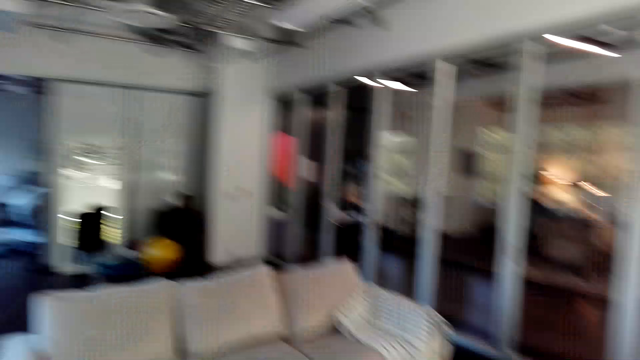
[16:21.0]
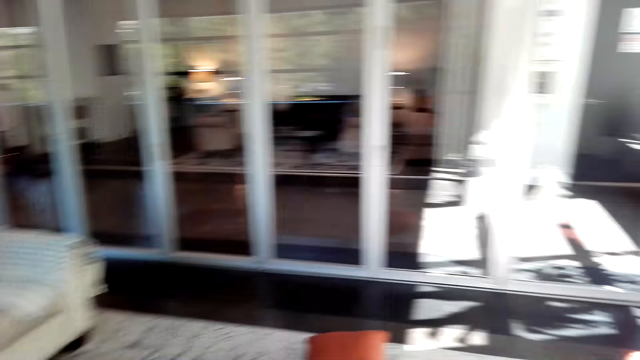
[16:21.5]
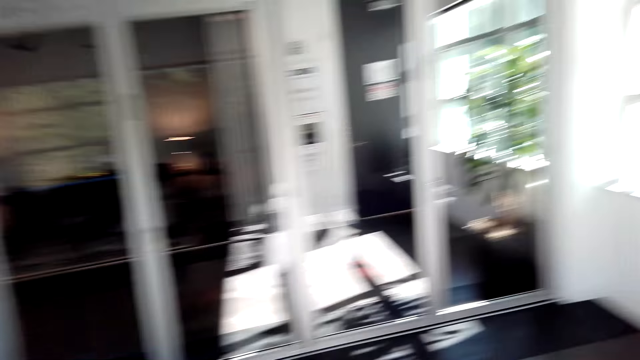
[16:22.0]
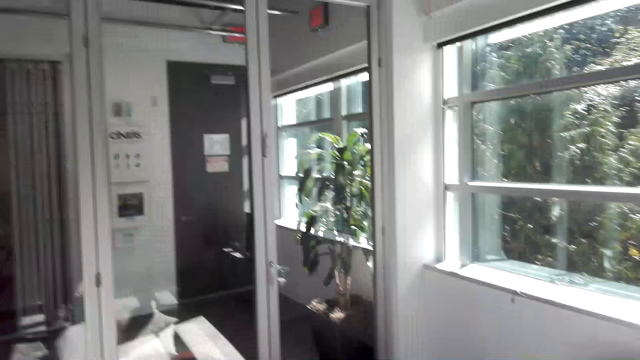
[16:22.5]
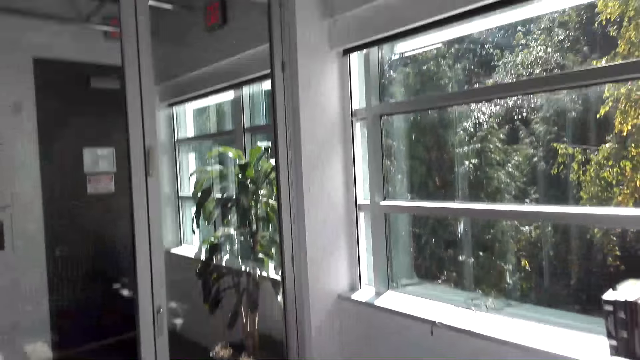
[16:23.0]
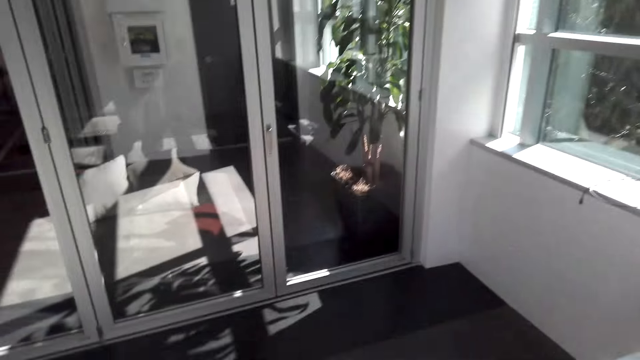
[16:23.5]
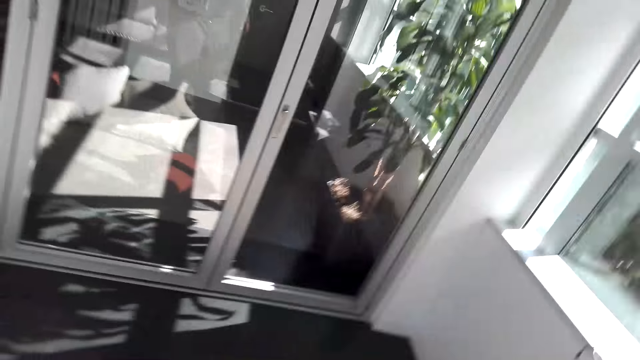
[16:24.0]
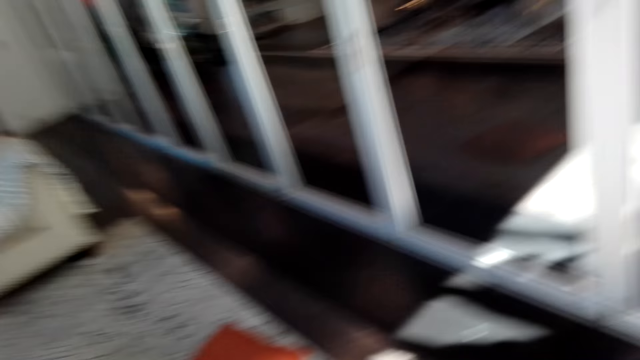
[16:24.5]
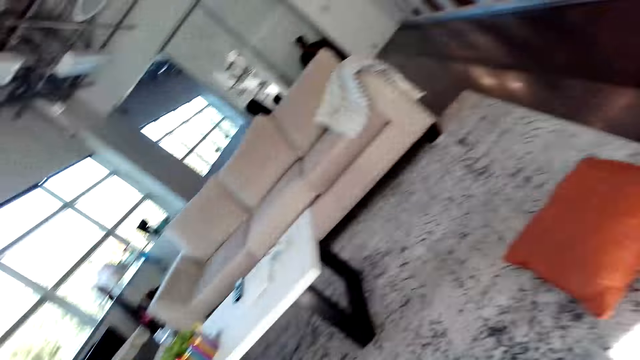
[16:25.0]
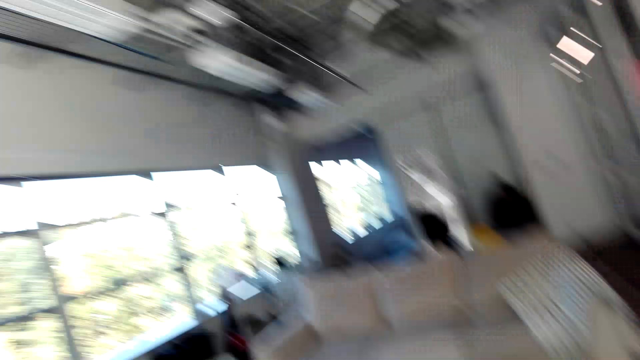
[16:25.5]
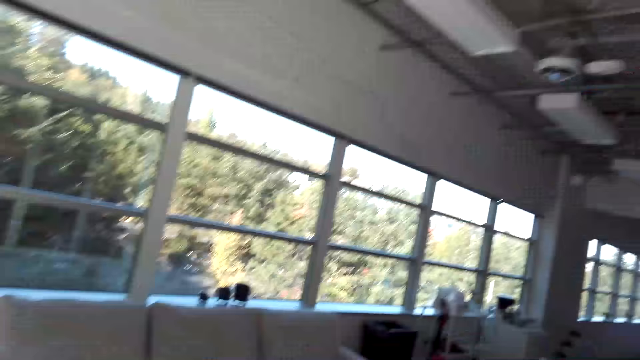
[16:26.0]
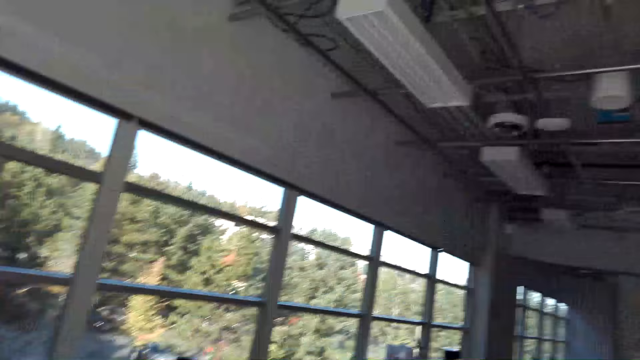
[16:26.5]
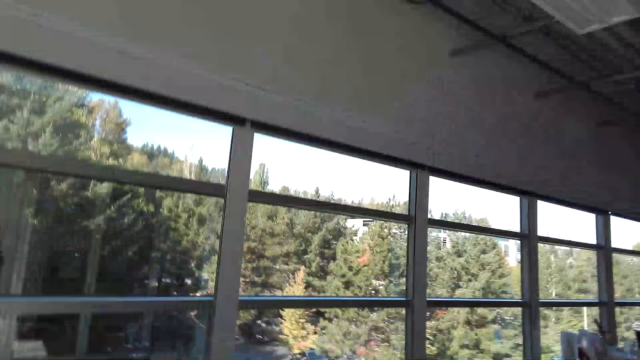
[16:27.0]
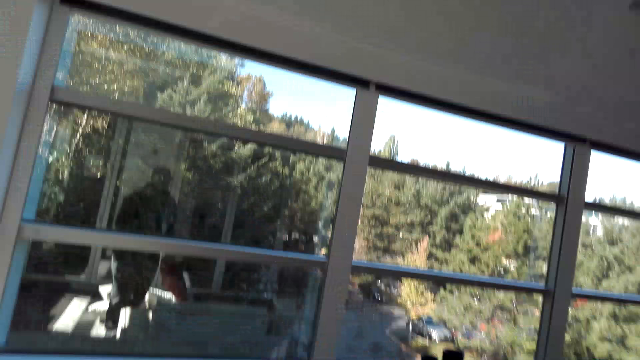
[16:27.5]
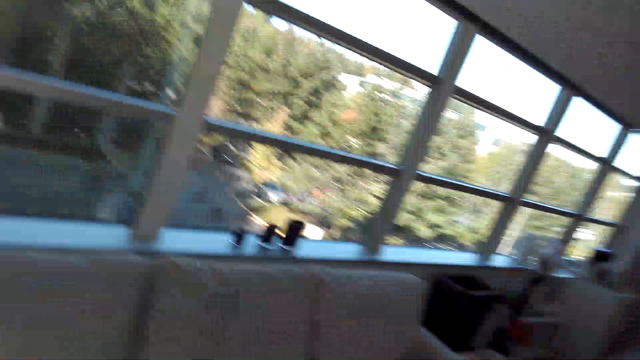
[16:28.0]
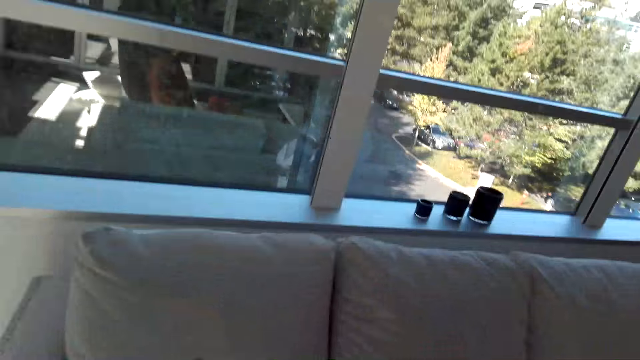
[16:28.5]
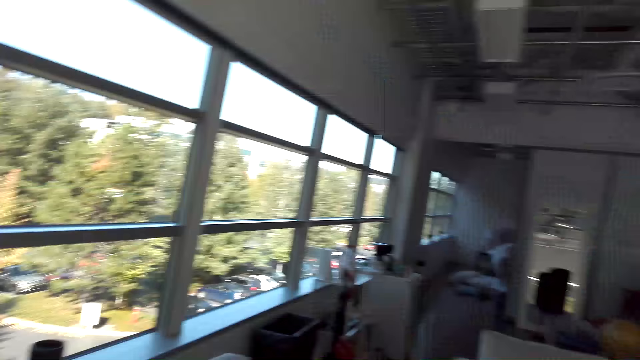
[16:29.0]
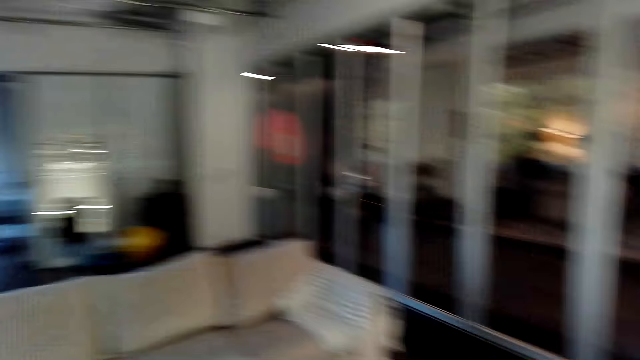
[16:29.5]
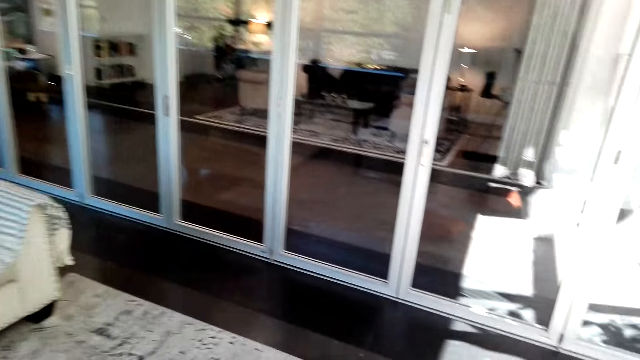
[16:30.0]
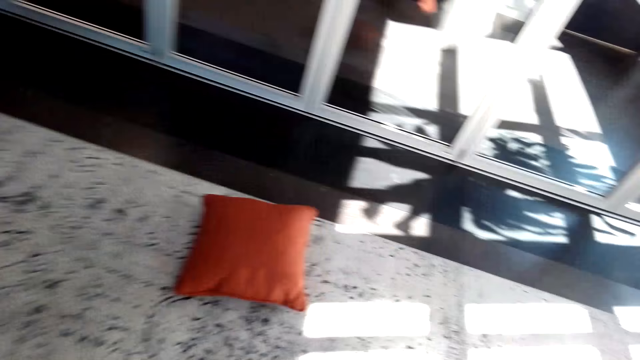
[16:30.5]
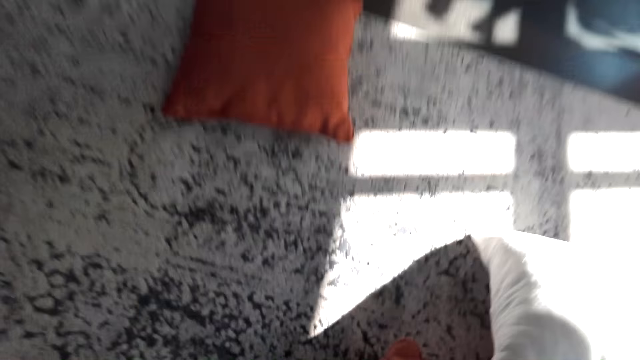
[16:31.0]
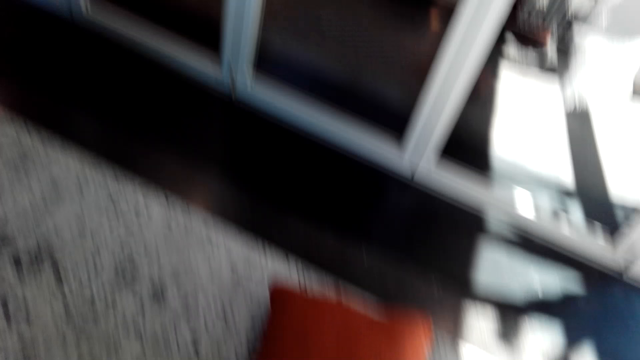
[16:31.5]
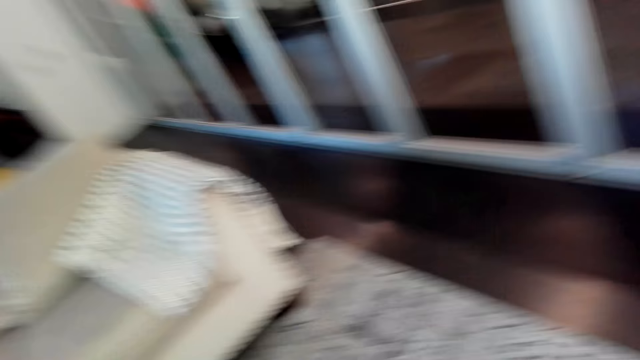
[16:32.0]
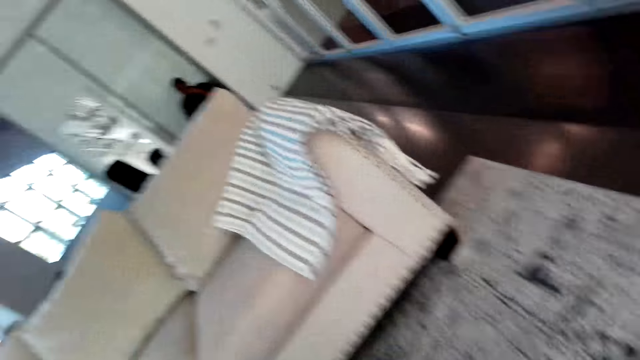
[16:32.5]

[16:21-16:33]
The camera wearer walks. They look around.

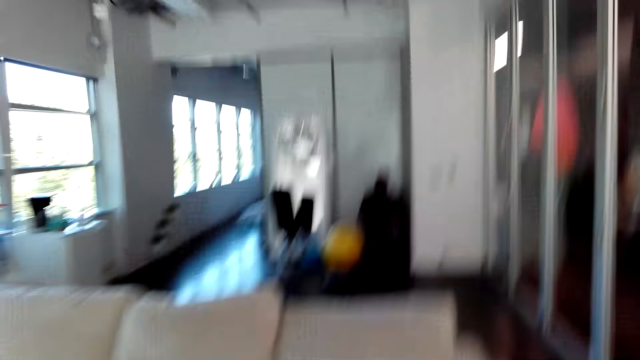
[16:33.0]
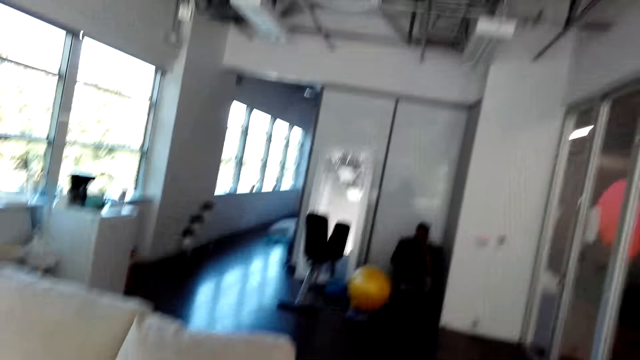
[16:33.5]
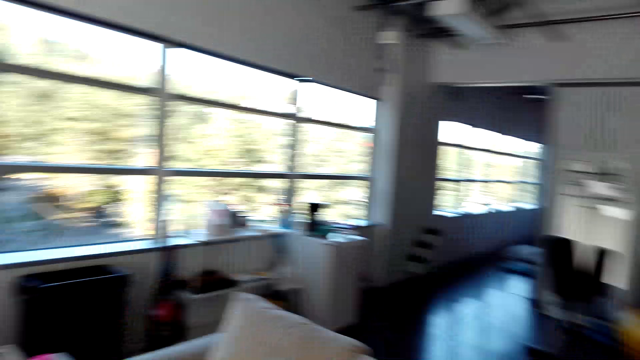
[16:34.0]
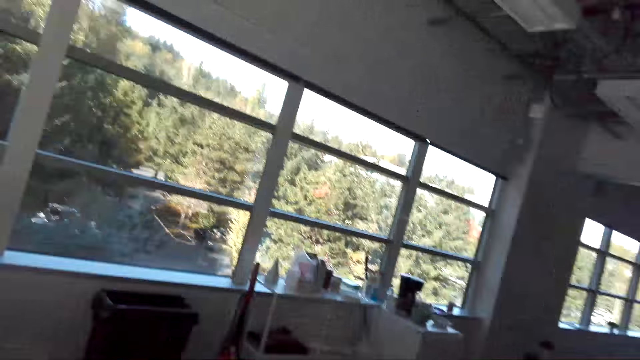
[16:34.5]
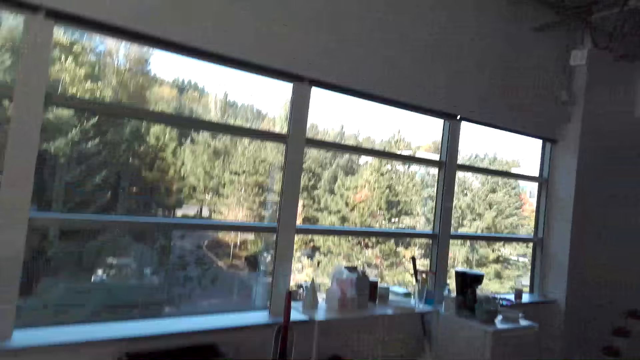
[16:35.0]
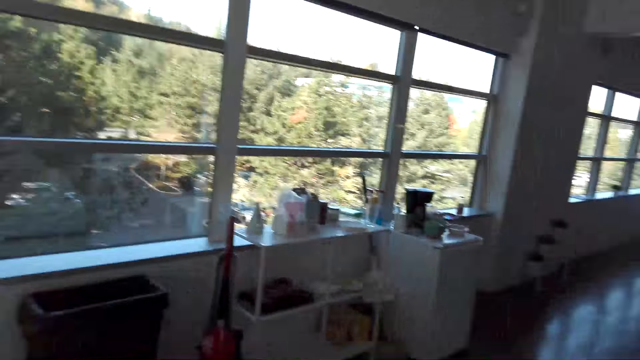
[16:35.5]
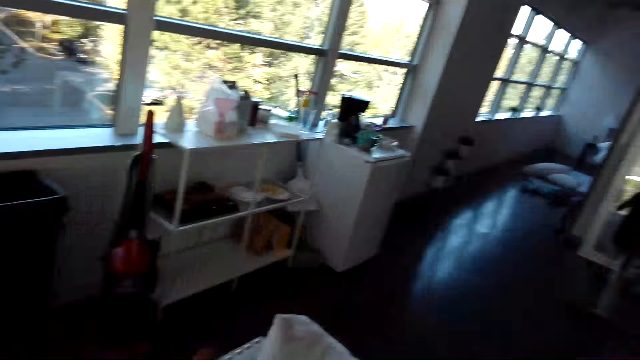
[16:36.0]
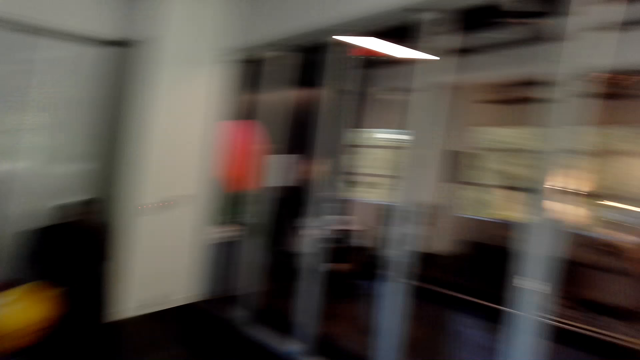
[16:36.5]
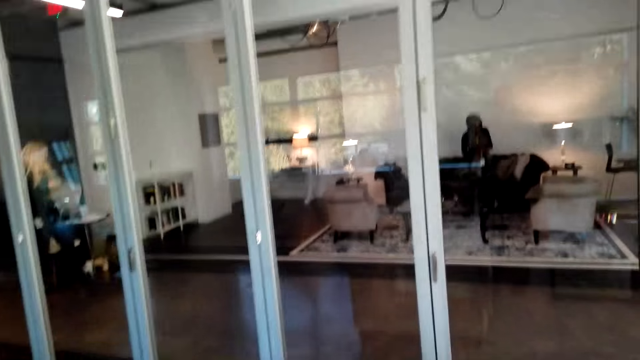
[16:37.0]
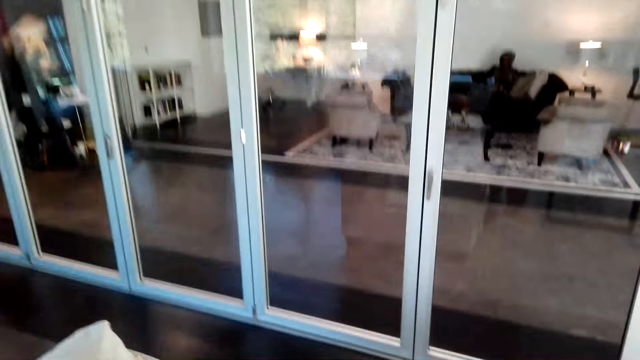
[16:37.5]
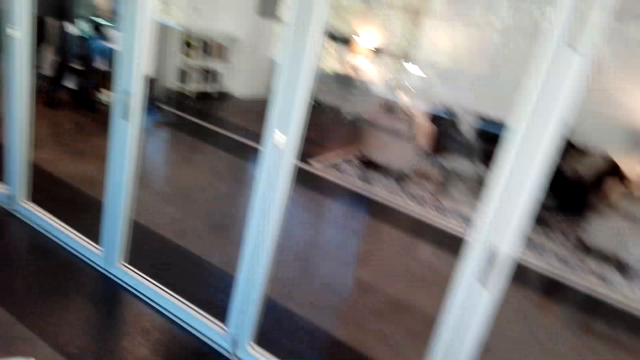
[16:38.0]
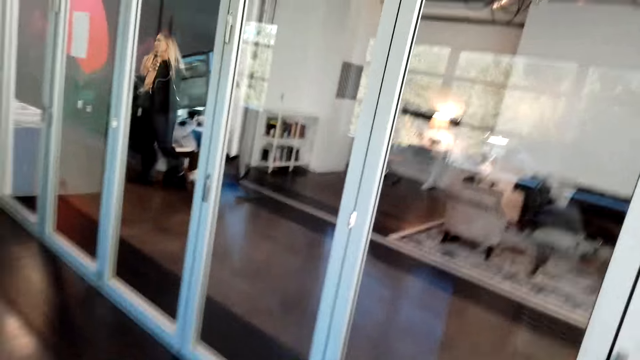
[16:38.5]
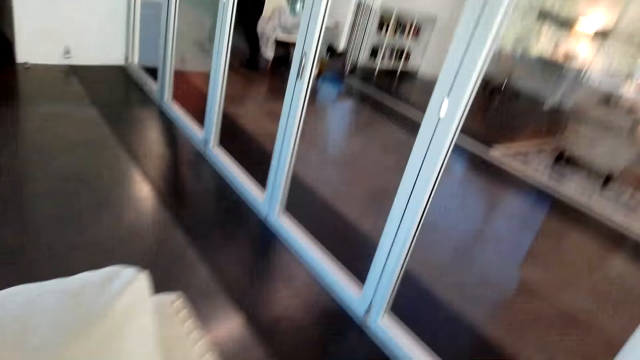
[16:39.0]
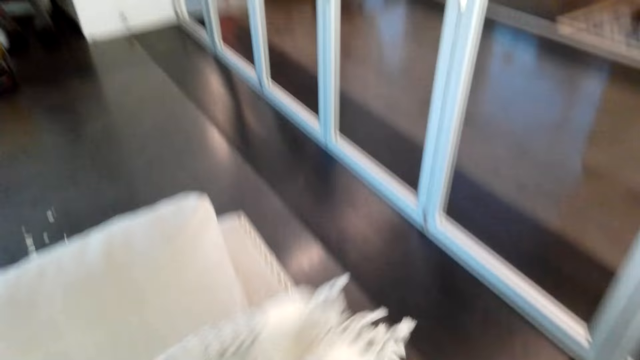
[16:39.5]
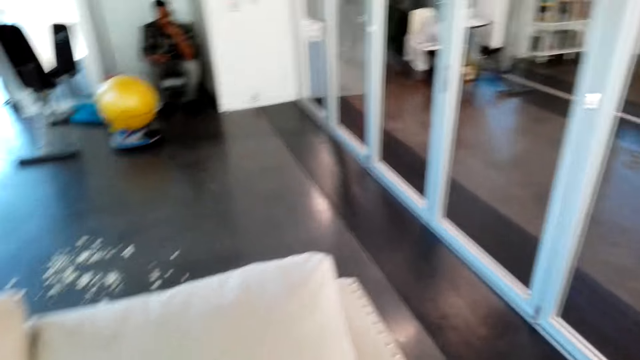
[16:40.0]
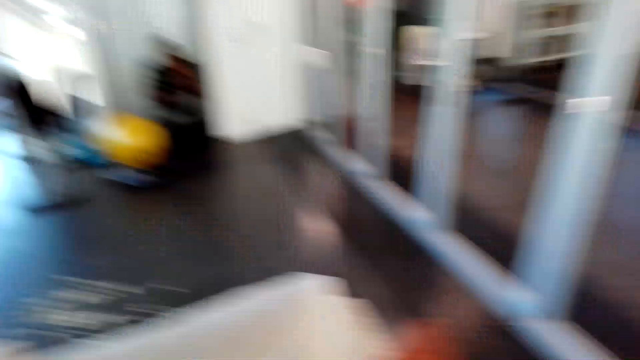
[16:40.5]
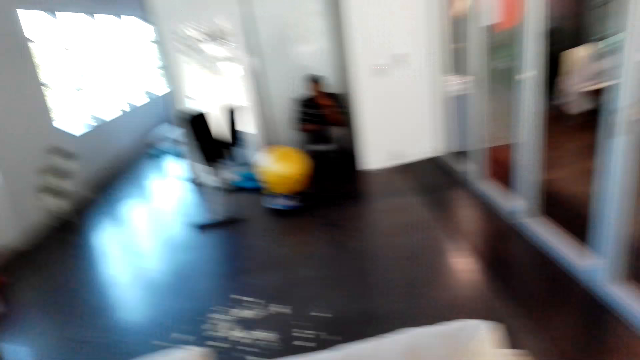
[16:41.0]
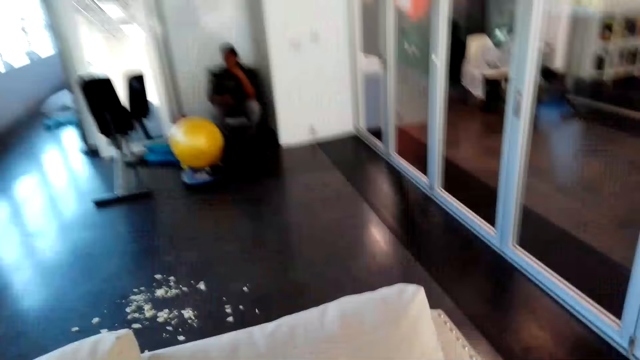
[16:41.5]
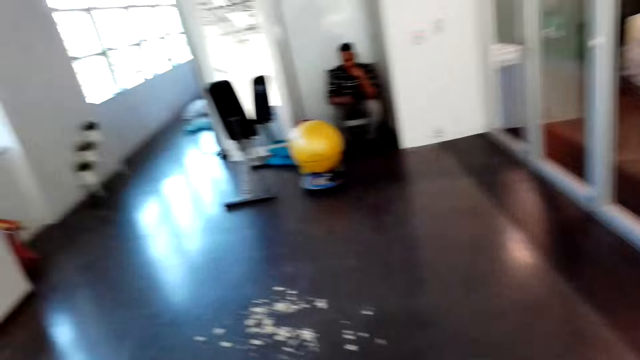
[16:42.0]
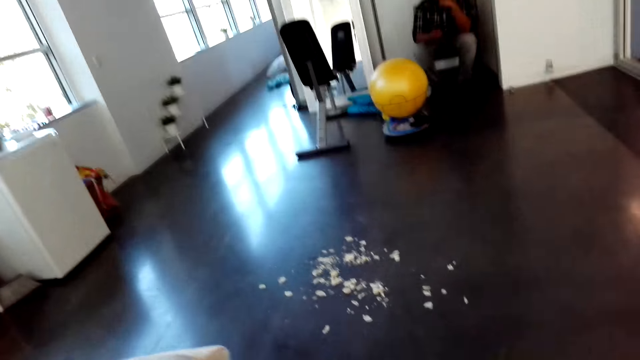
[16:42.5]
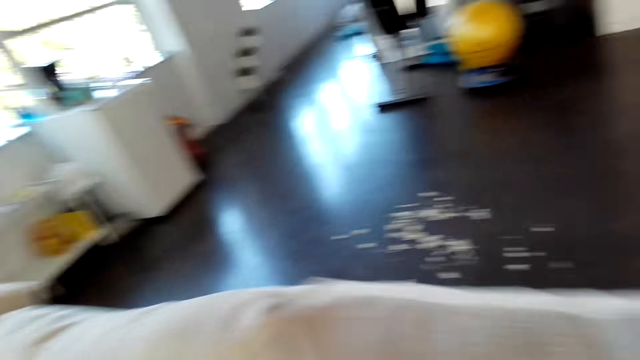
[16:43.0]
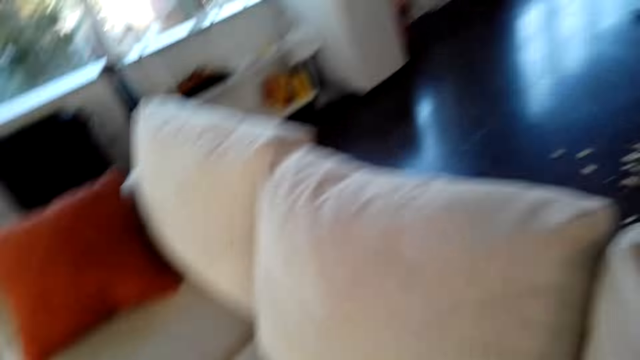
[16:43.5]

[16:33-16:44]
A person sits on the chair.
